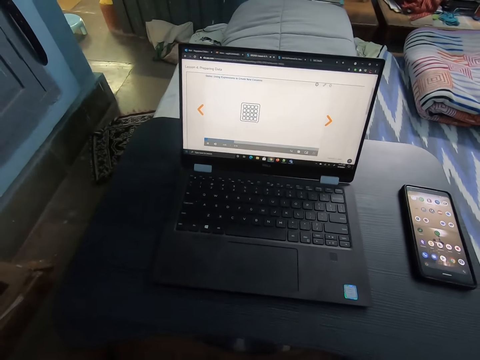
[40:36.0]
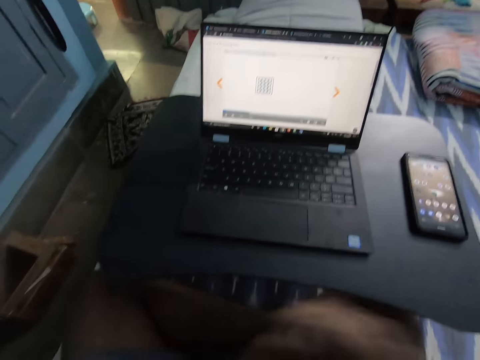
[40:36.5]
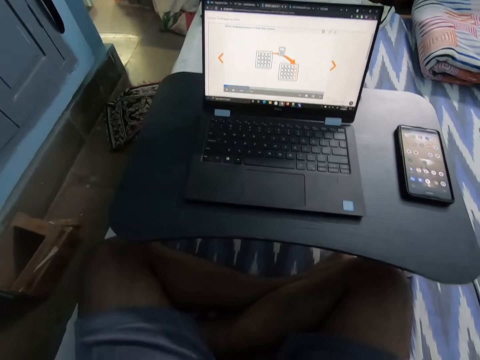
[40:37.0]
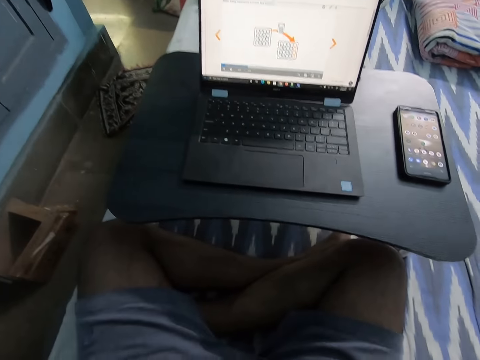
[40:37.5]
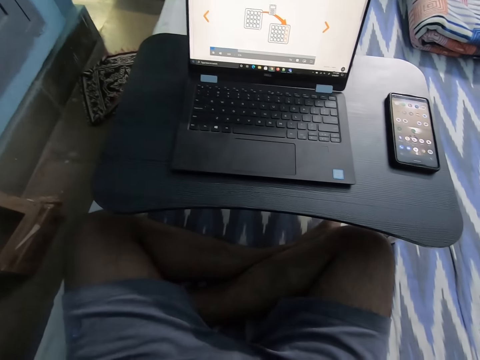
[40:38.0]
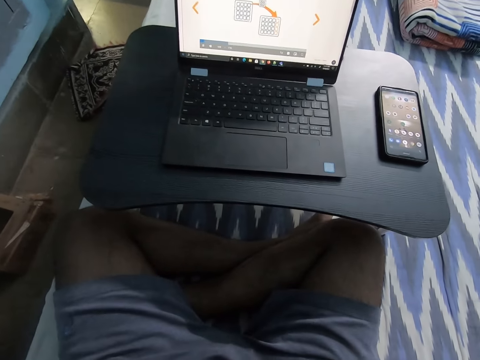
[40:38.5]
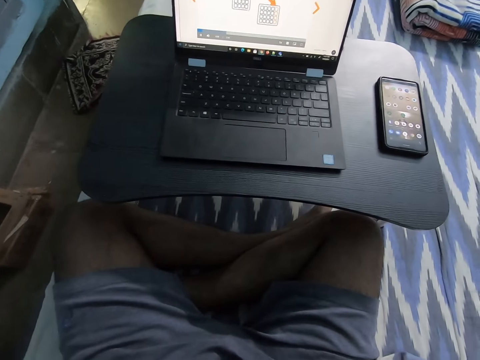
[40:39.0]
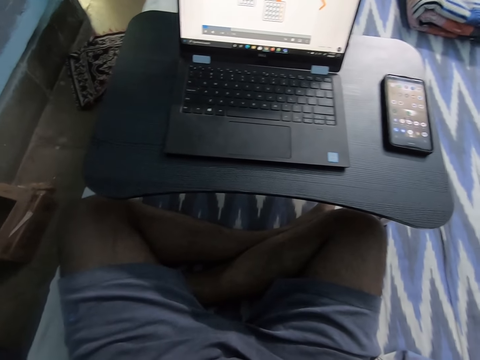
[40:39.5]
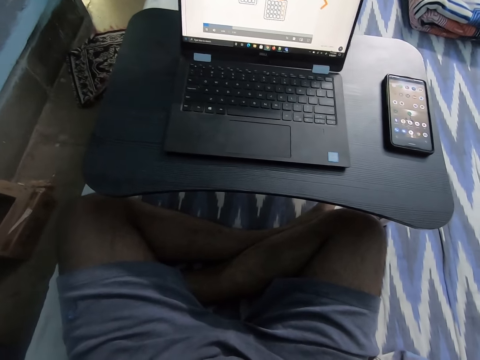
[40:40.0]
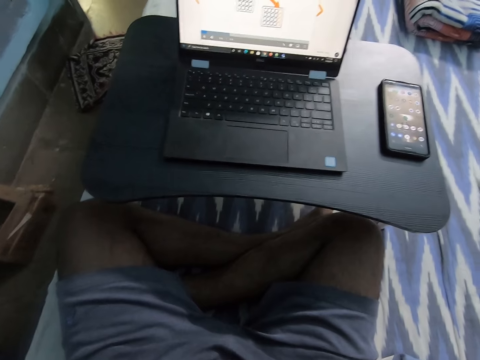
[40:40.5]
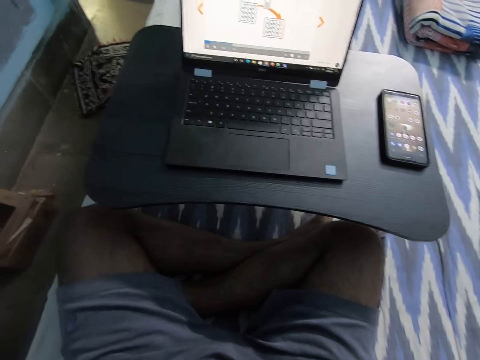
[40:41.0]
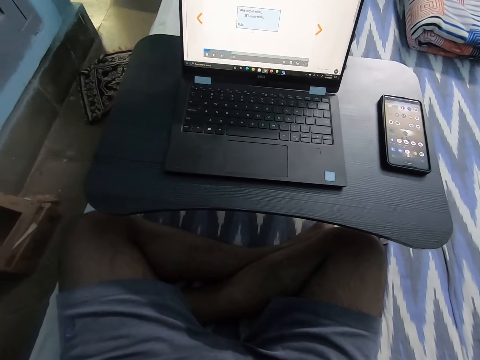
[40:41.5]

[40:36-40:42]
The camera wearer raises his hand.

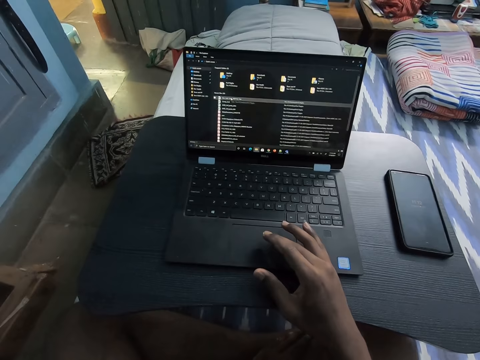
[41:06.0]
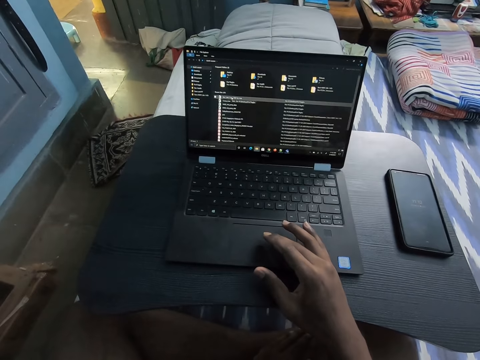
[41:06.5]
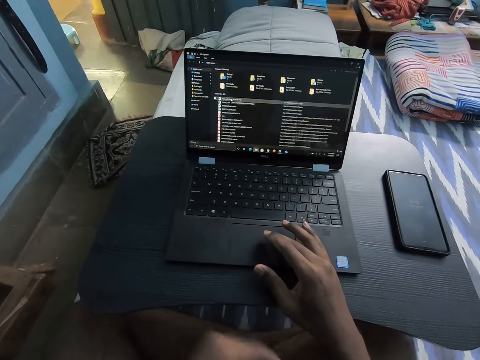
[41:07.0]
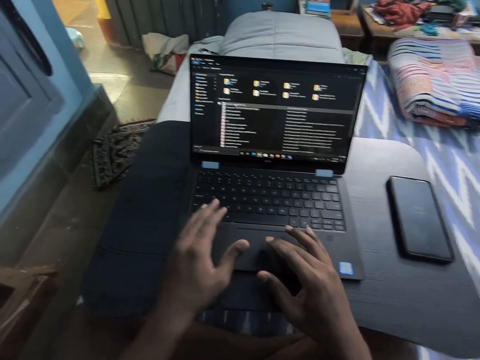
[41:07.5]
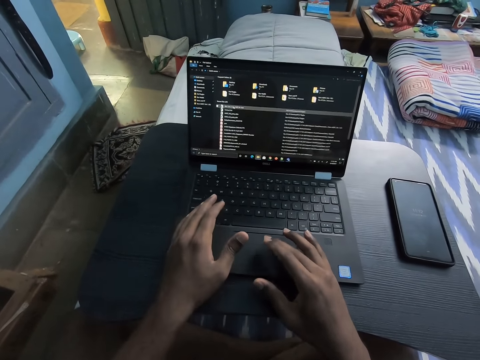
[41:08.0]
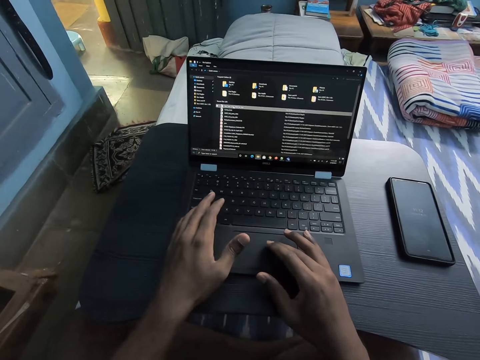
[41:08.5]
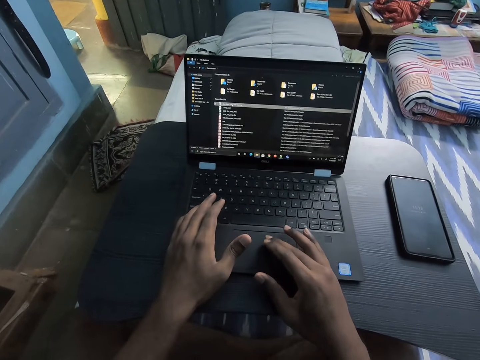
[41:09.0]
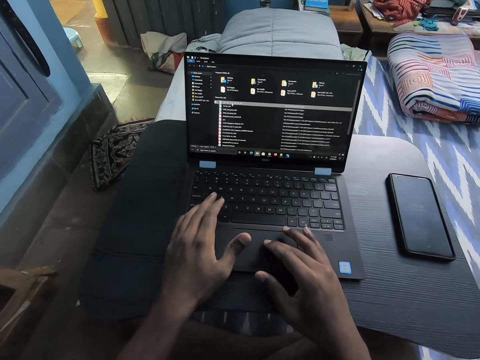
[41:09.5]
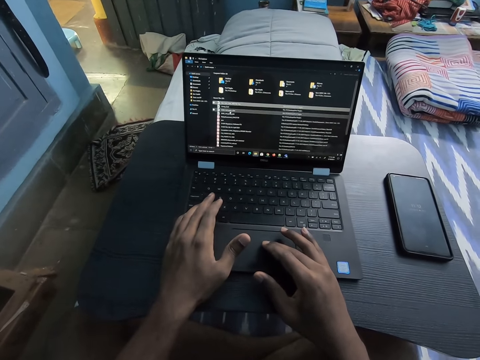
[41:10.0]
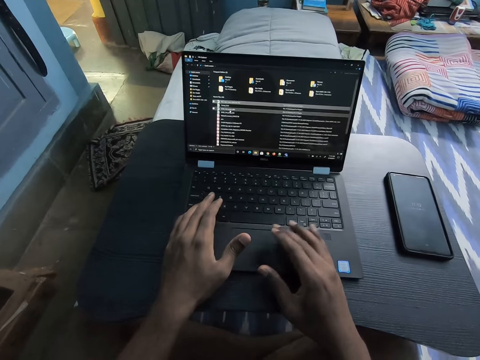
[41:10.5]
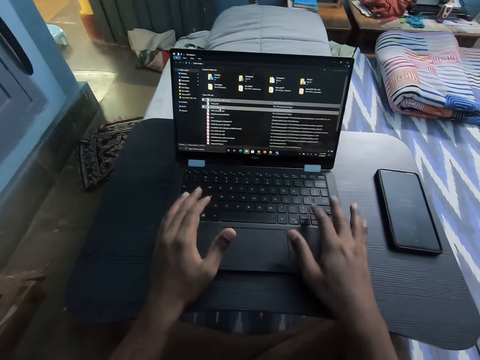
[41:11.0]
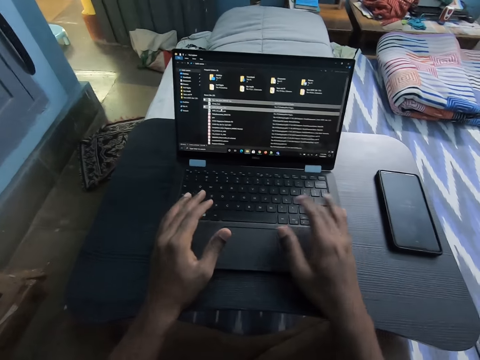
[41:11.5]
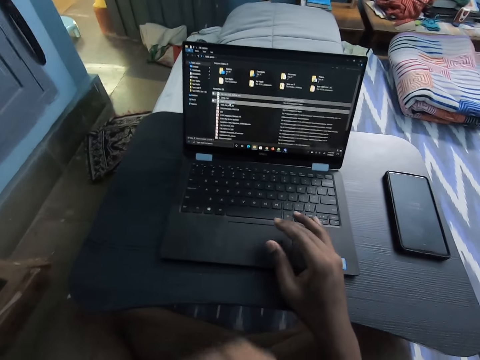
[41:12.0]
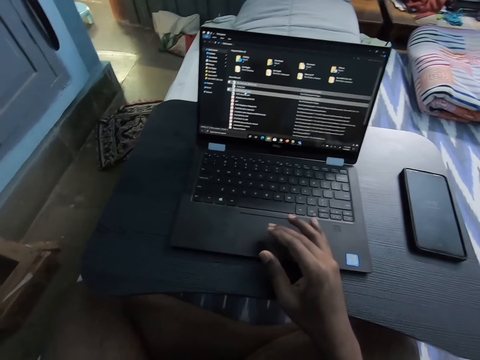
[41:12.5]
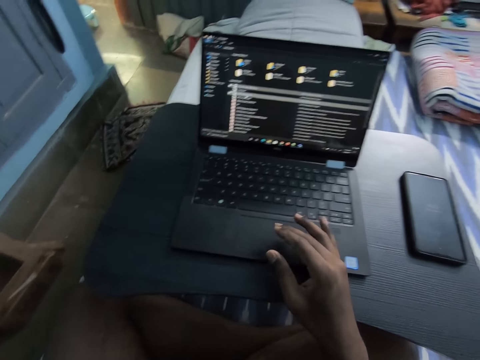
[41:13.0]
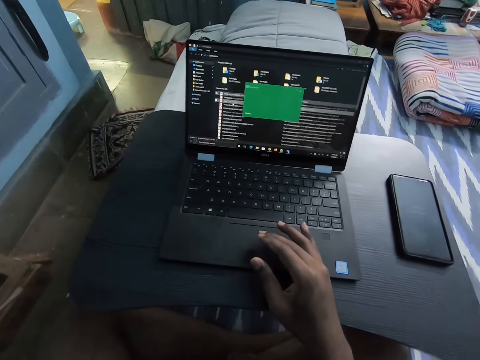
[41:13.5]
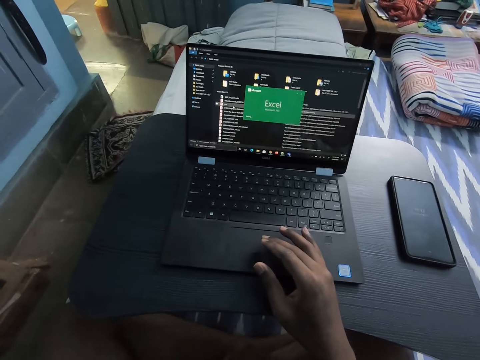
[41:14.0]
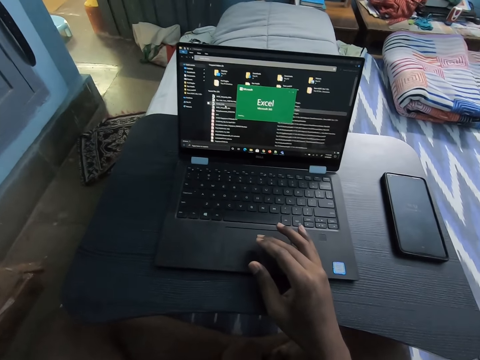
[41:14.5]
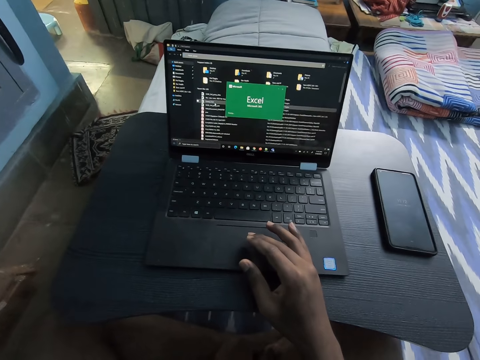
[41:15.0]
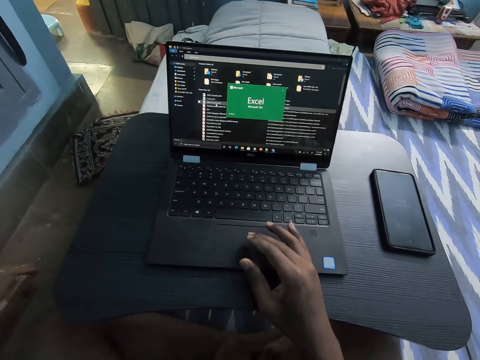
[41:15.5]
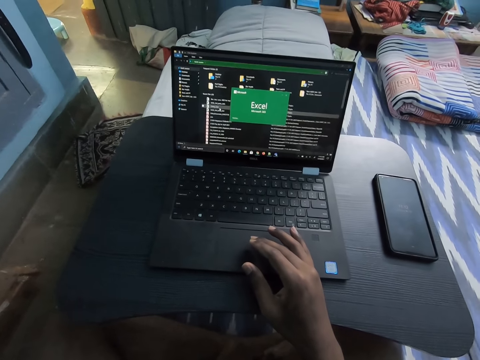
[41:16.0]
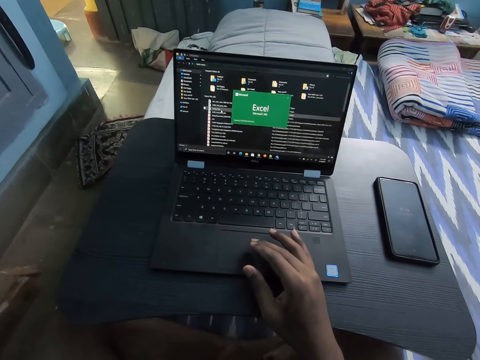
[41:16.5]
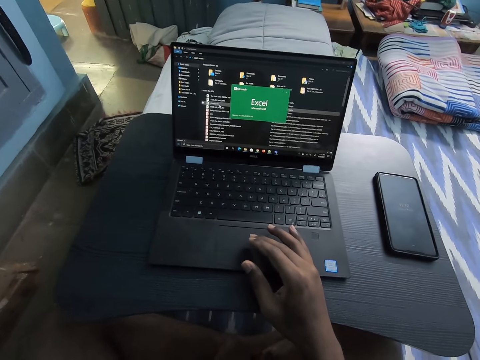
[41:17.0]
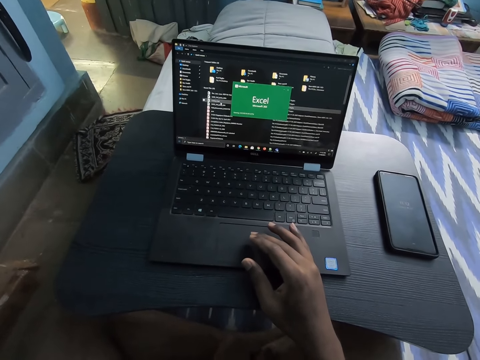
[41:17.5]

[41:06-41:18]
The camera wearer operates the laptop with both hands. He operates the laptop with his right hand.

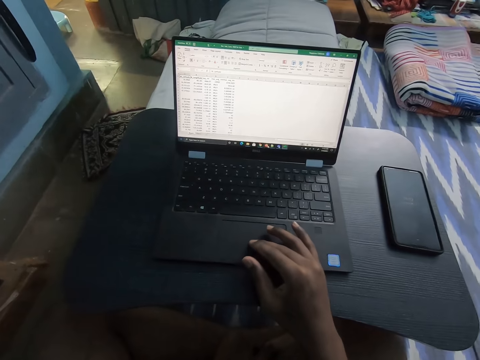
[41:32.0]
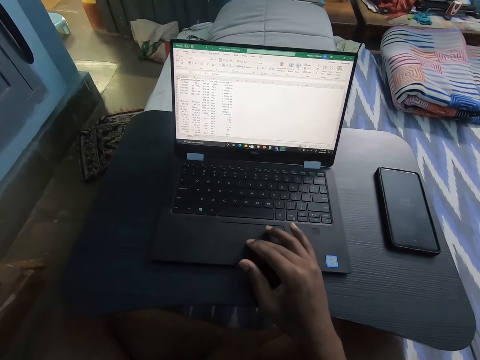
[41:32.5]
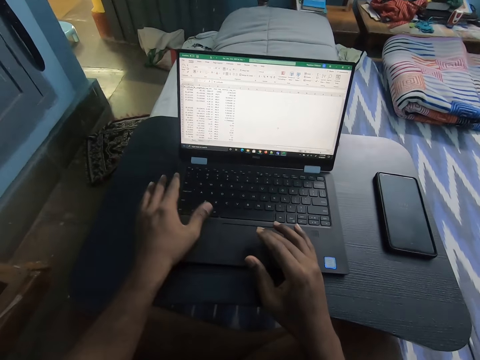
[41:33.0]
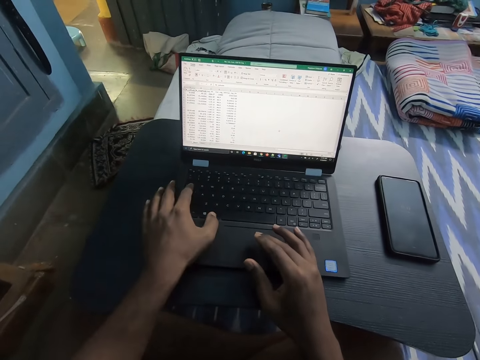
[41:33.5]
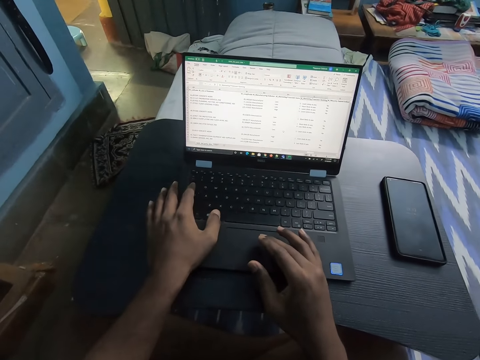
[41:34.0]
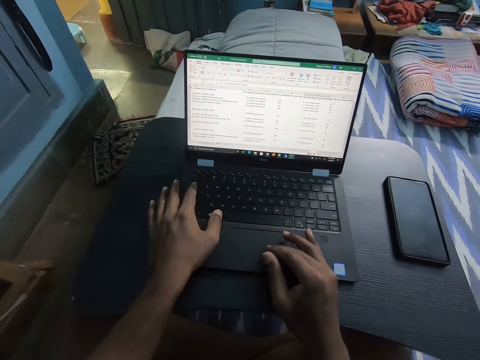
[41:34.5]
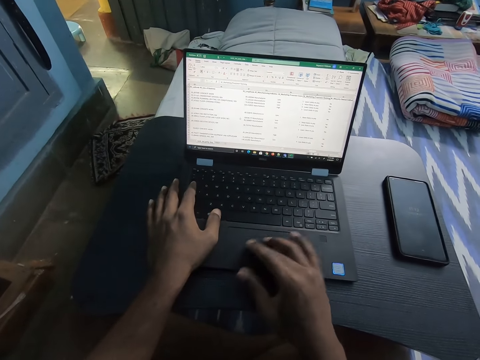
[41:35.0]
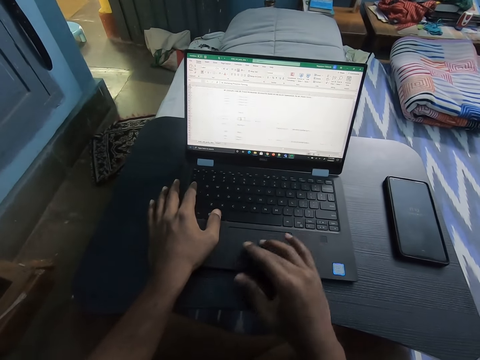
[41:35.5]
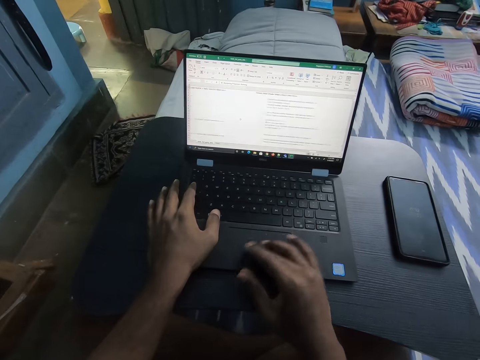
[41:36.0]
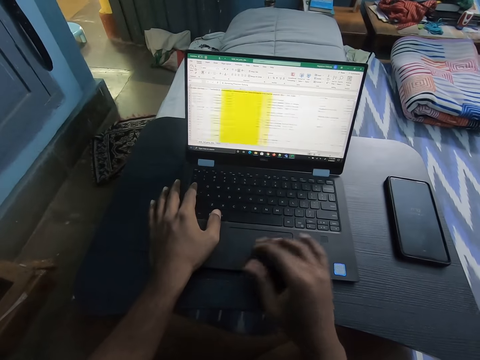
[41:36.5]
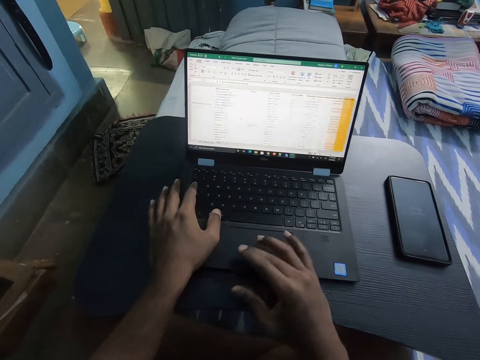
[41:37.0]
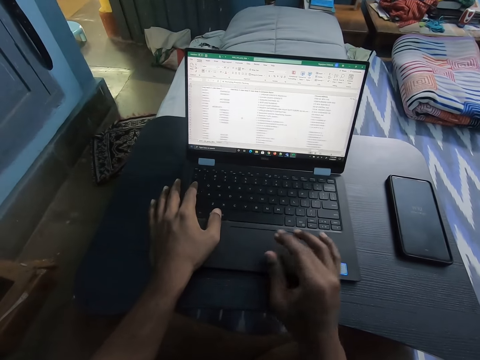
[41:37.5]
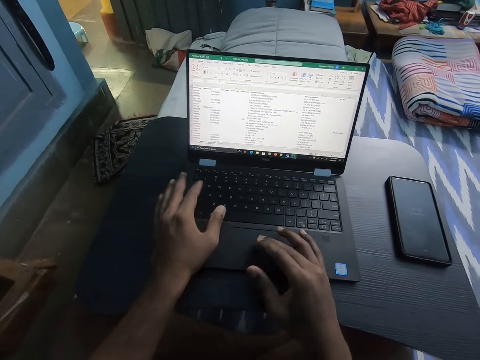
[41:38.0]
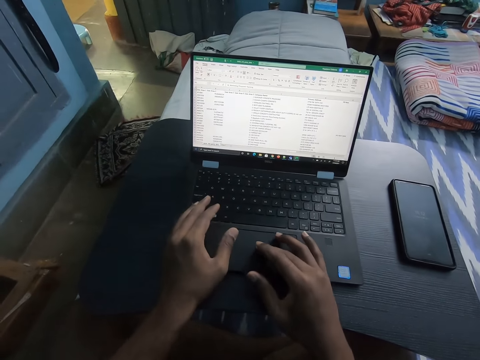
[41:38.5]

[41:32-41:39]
The camera wearer operates the laptop with both hands.

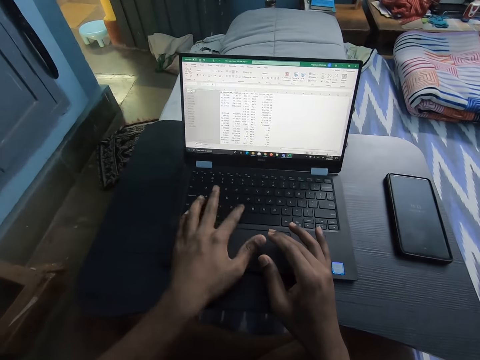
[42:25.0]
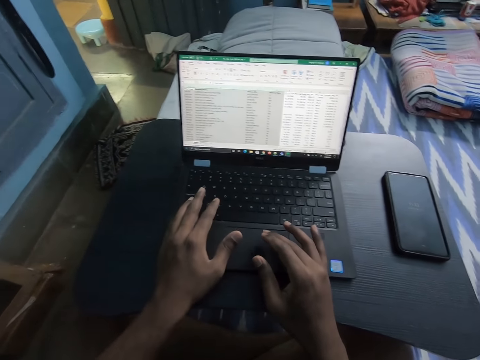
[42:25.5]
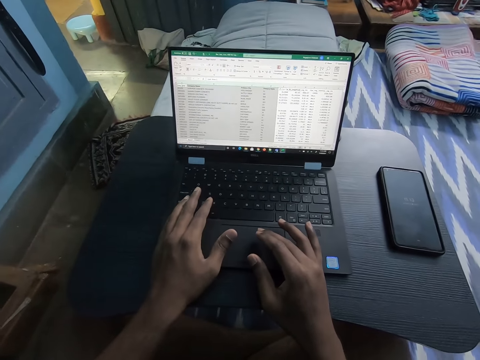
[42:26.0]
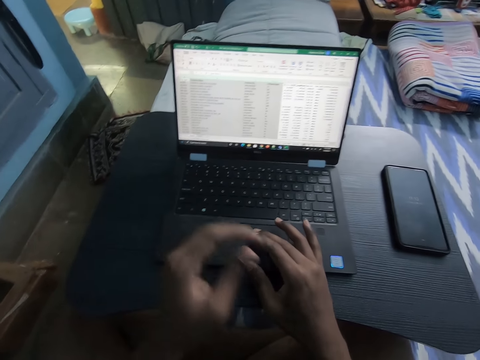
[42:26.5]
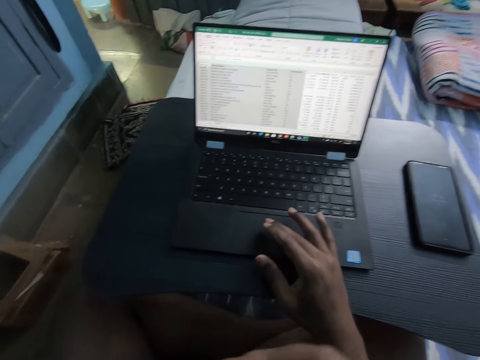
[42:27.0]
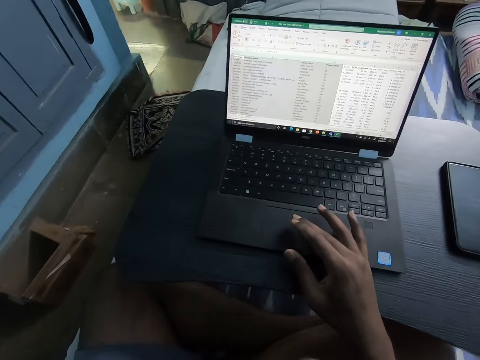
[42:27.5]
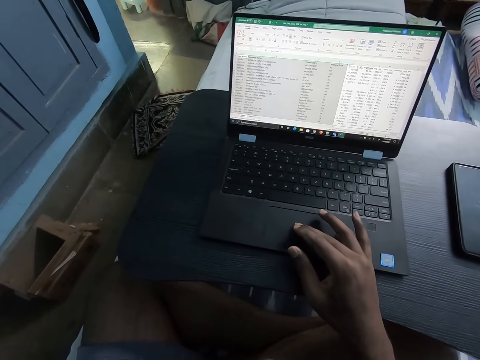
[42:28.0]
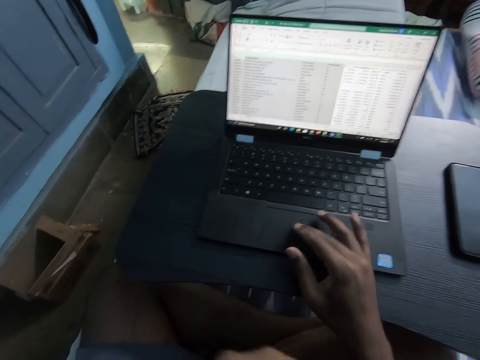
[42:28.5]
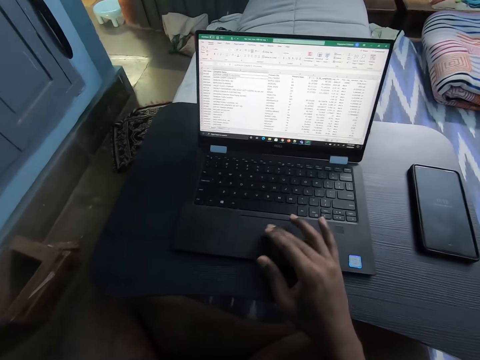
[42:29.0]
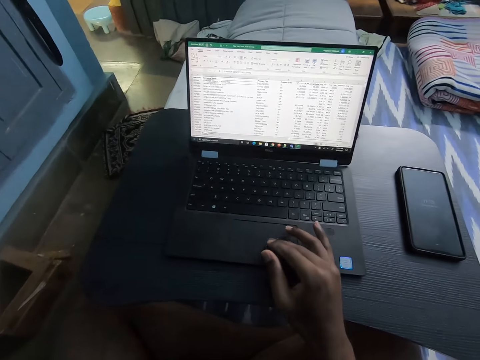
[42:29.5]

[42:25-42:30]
The camera wearer touches something. He operates the laptop with his right hand.
